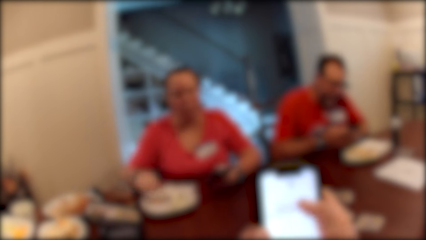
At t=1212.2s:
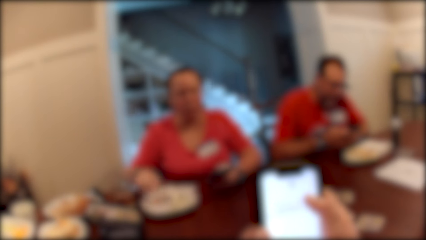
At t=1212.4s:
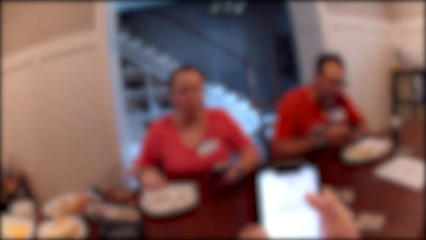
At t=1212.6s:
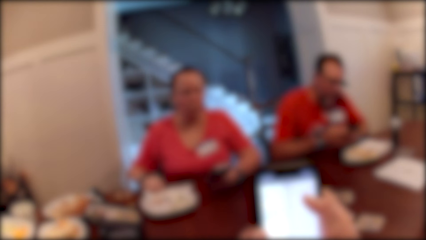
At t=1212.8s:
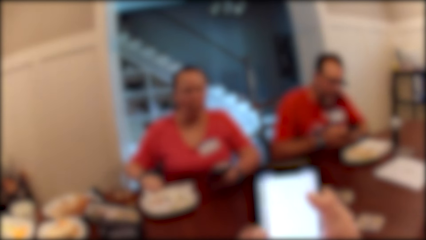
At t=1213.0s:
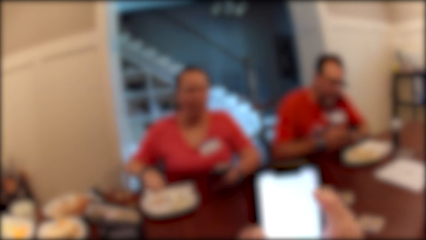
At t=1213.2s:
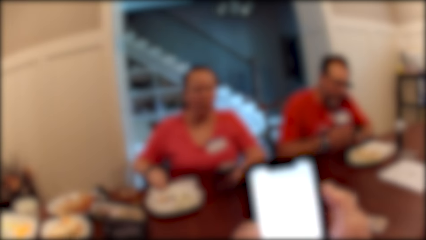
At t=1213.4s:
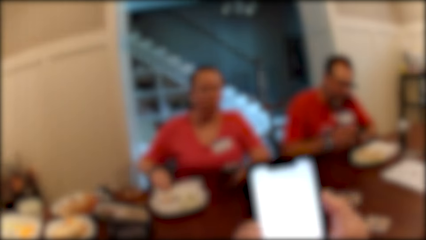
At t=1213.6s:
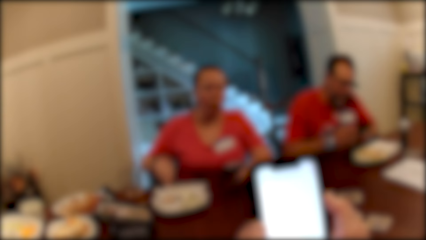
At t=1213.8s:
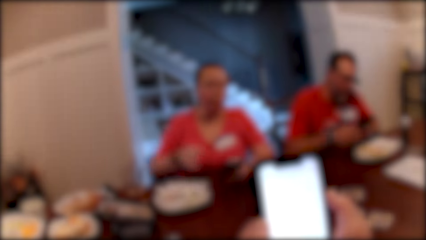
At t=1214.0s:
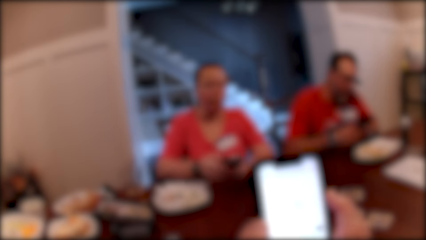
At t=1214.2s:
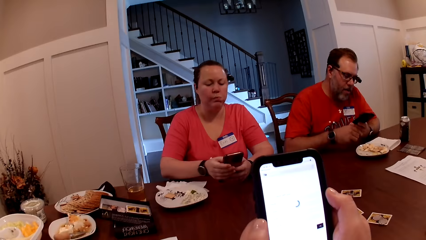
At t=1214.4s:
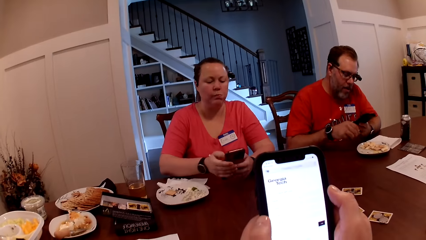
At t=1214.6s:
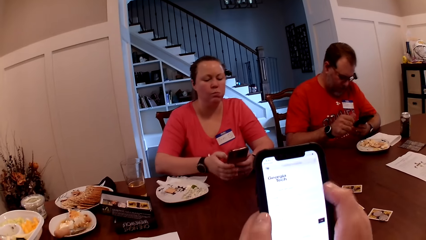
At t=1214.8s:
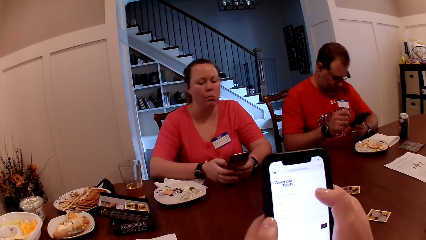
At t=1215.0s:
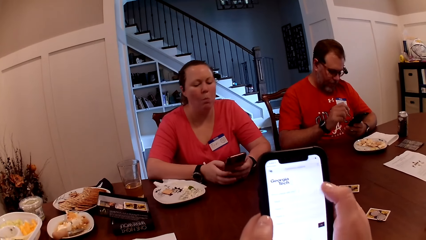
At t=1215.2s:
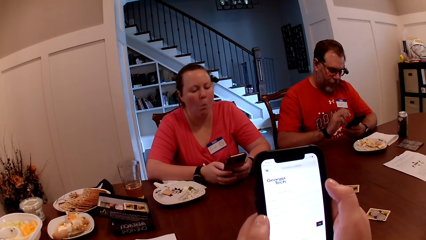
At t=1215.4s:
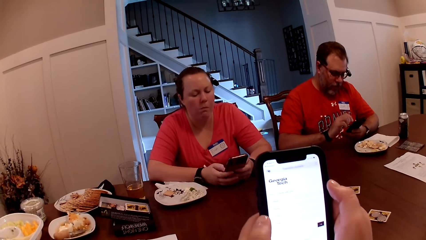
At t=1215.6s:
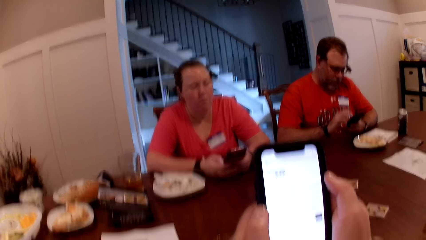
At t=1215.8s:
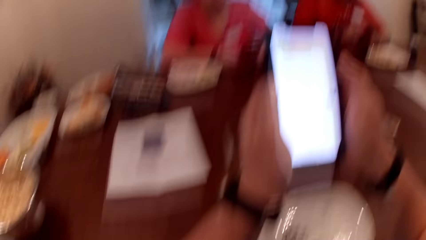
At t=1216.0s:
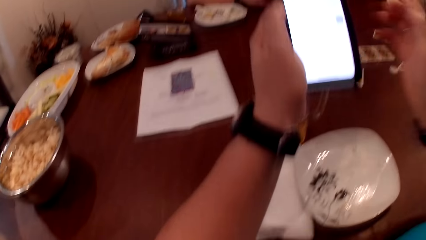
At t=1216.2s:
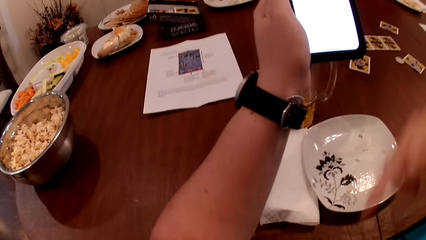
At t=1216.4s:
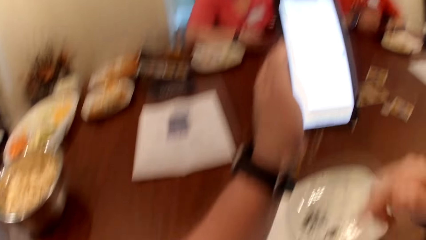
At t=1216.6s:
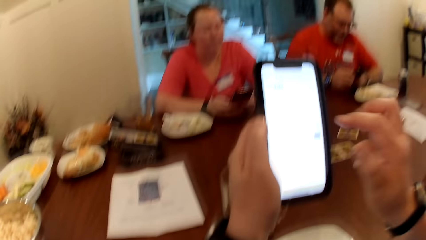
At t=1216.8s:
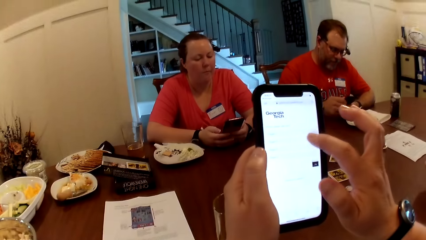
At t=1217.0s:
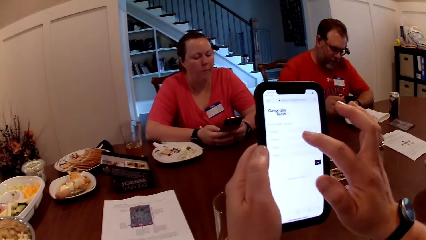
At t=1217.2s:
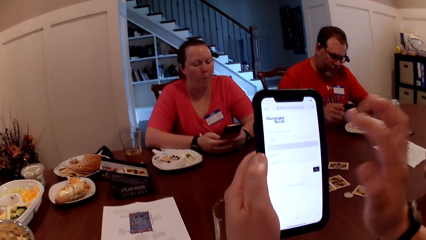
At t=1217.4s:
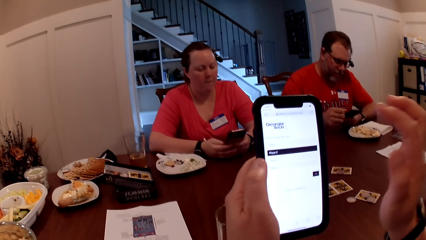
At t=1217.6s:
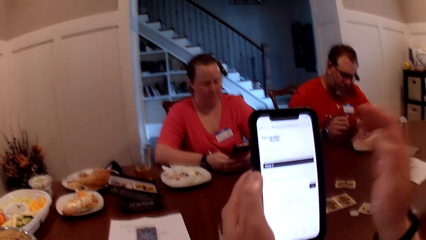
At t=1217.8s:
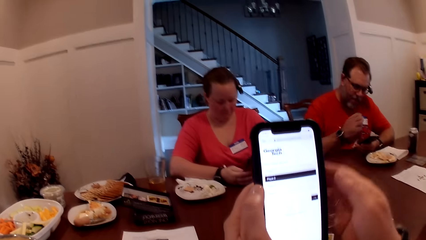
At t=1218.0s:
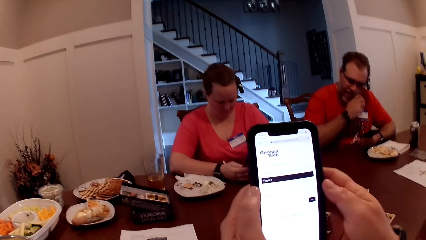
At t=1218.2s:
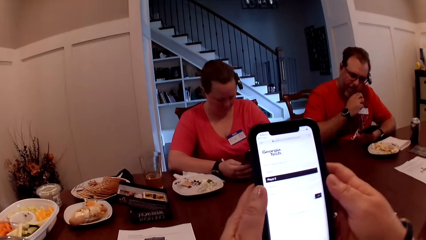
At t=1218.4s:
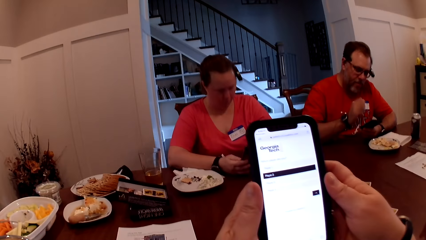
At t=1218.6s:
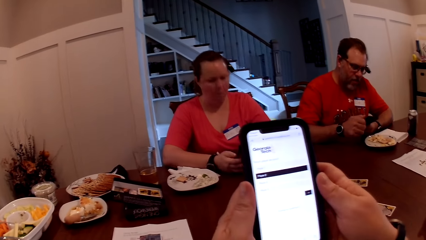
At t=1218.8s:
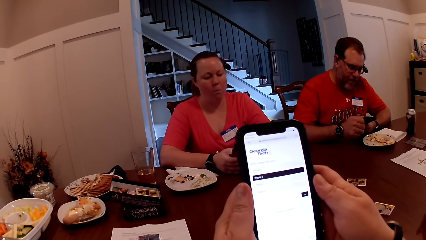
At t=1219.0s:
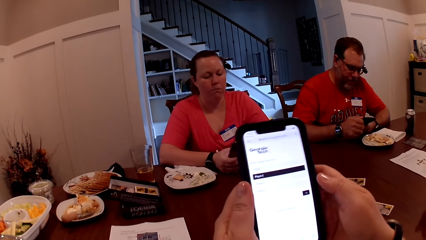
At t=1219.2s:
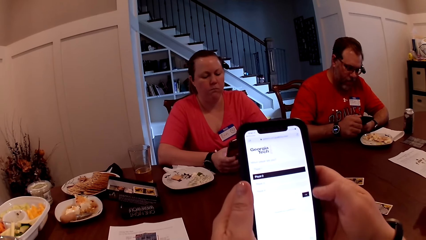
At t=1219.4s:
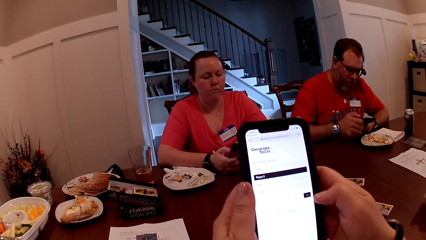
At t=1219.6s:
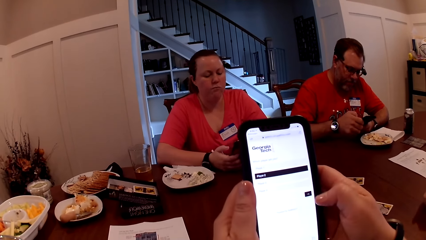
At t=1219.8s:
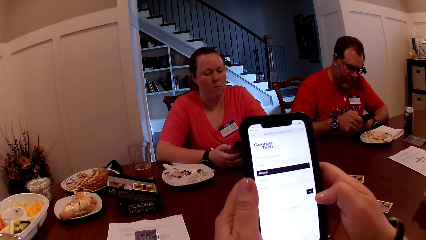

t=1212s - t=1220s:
The woman wipes her hands with the serviette on the table. The woman operates the phone with her hands.

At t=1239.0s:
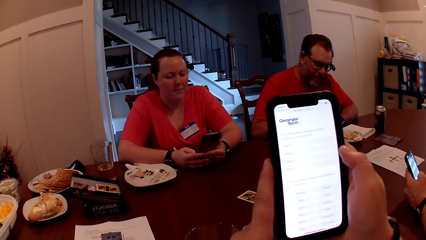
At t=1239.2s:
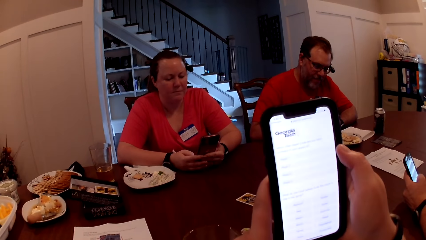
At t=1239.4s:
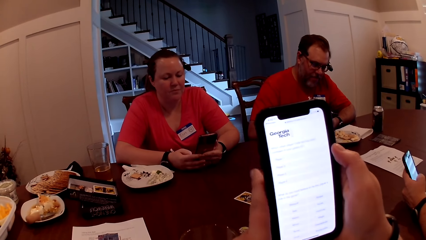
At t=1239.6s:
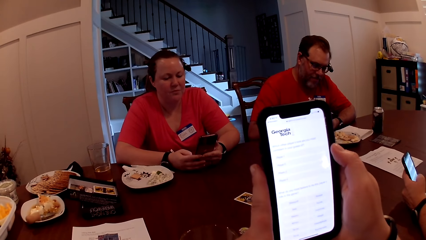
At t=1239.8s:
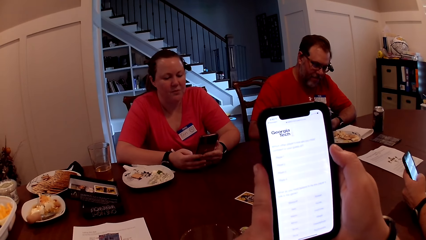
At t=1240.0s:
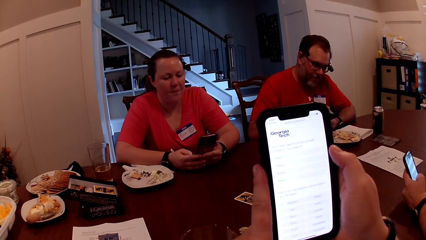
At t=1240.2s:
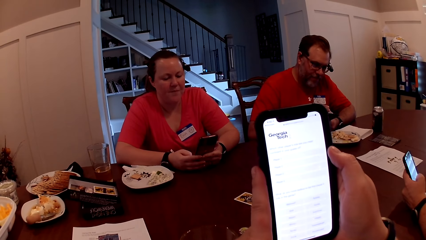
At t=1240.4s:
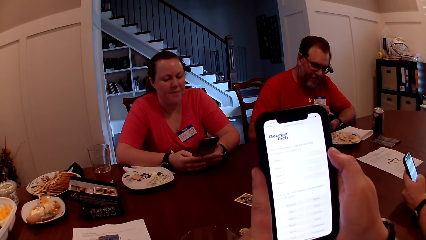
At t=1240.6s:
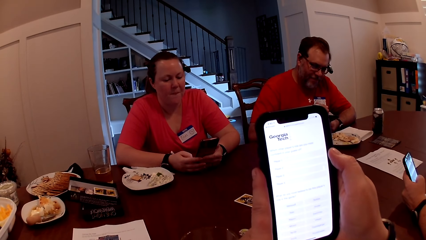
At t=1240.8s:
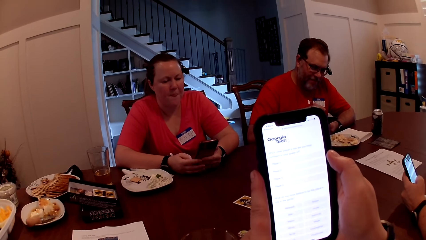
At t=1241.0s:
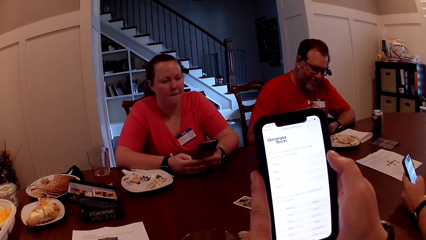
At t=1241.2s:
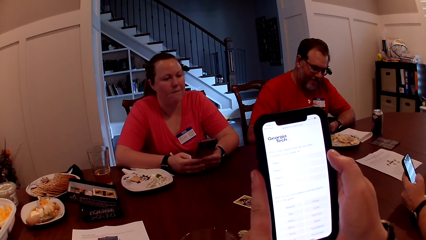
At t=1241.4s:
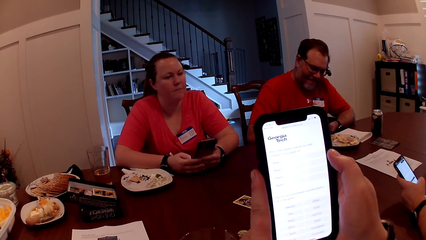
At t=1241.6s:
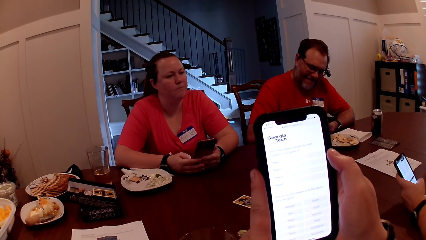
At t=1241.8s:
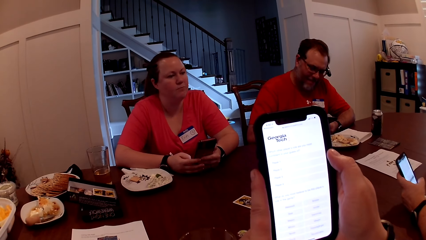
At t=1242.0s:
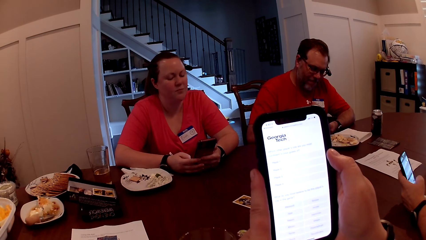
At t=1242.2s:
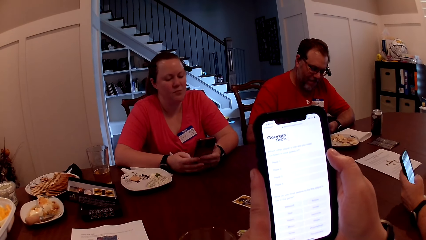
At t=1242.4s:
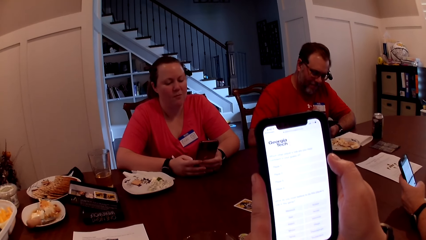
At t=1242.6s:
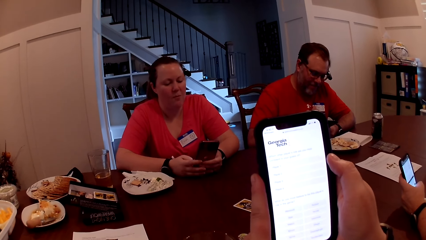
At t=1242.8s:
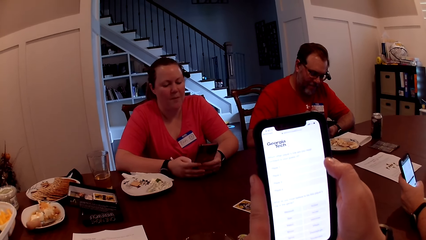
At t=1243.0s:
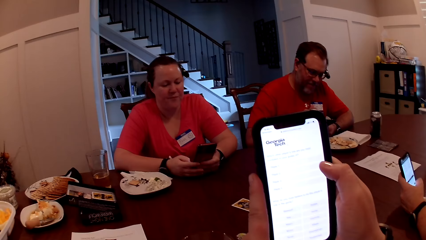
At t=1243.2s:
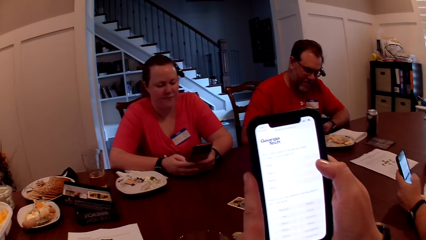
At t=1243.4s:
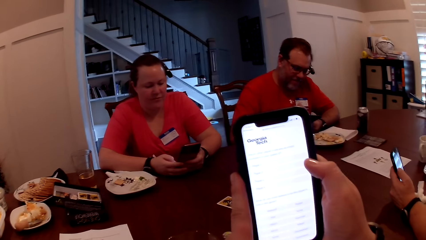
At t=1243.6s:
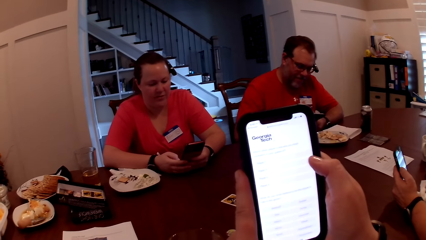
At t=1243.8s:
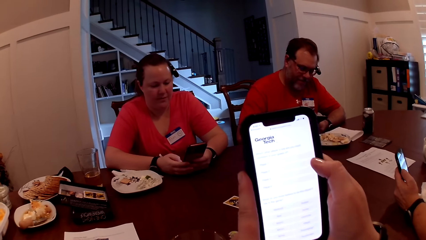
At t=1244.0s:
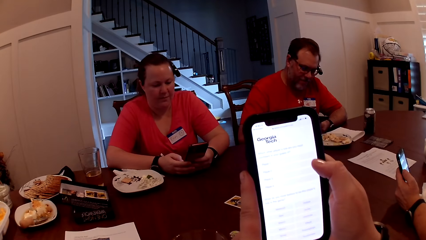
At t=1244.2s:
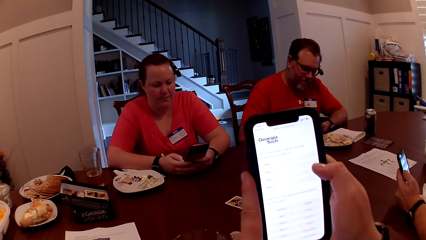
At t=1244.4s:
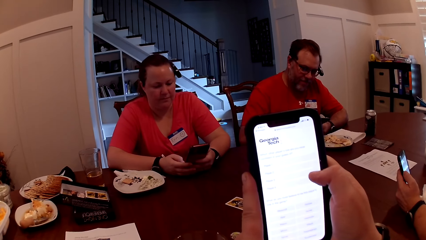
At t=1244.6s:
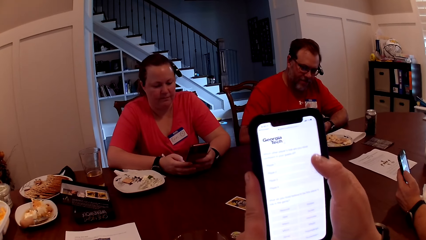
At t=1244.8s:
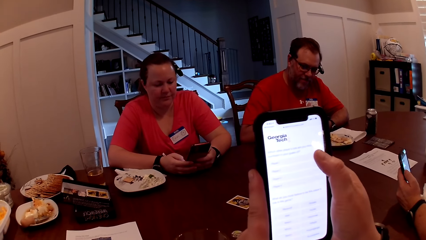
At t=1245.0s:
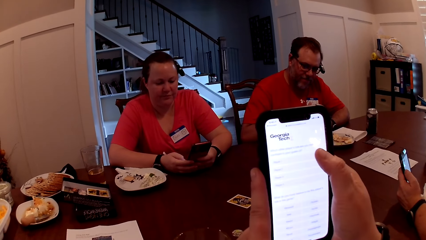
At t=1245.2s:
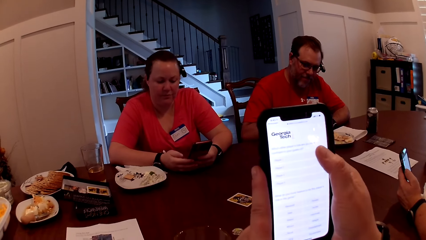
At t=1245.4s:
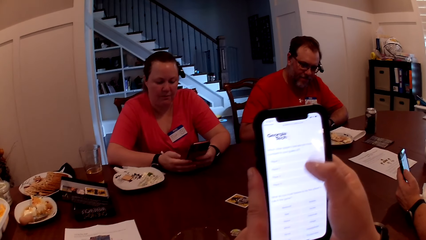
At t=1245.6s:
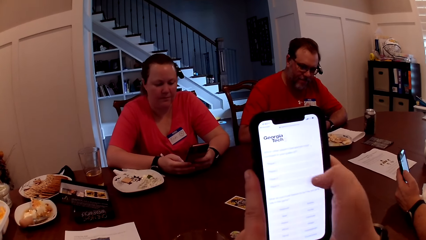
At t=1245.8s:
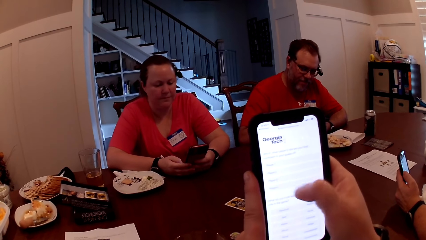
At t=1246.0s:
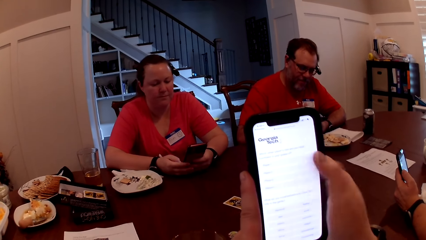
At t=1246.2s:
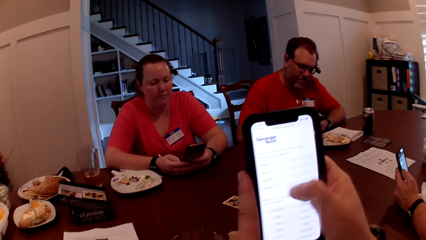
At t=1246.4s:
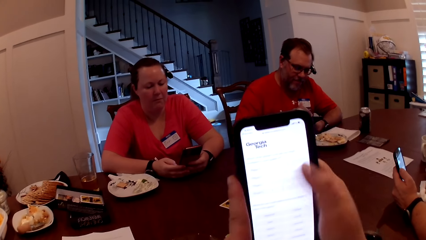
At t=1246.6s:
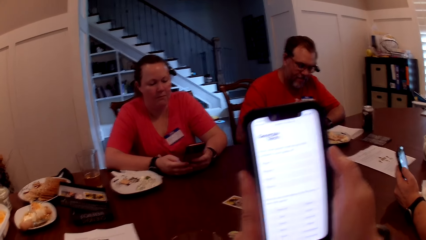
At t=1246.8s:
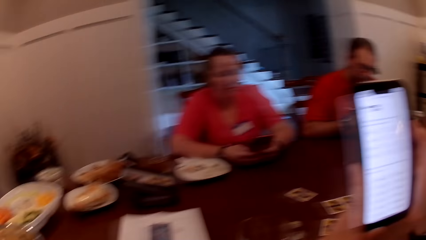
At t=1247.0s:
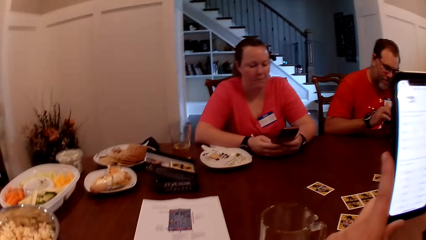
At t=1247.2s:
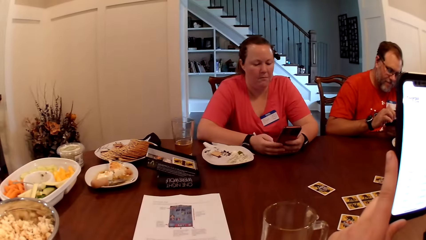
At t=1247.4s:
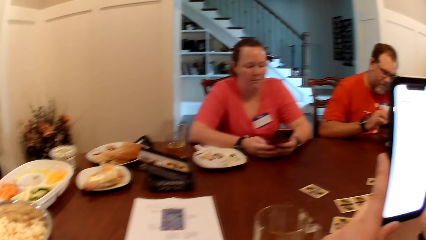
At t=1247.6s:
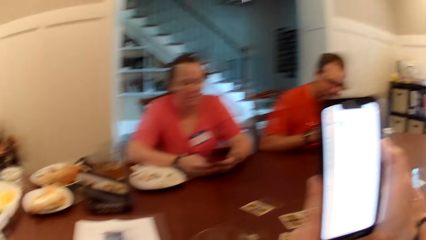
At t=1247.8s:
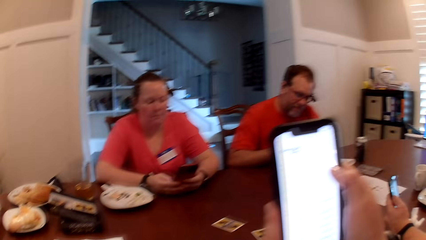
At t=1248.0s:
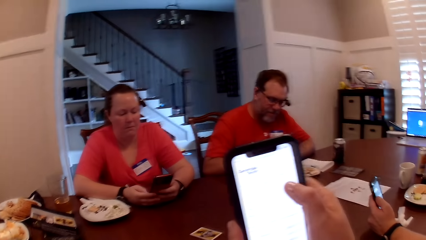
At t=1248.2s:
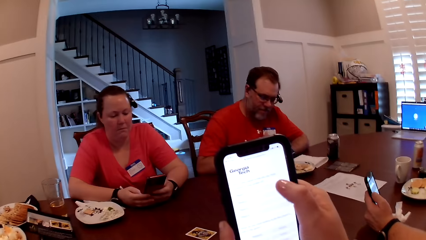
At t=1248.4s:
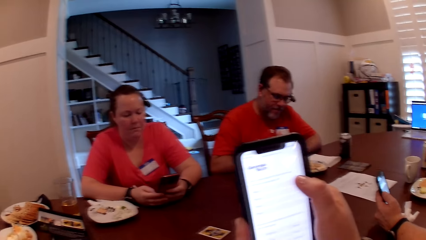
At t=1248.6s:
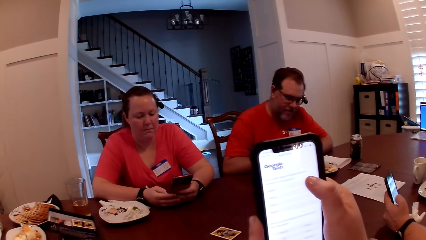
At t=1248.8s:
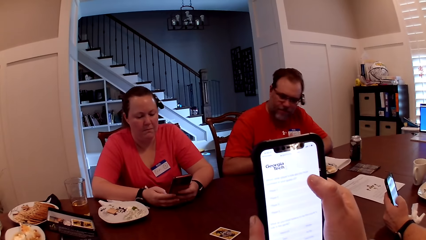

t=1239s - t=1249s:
The camera wearer talks to a man.
